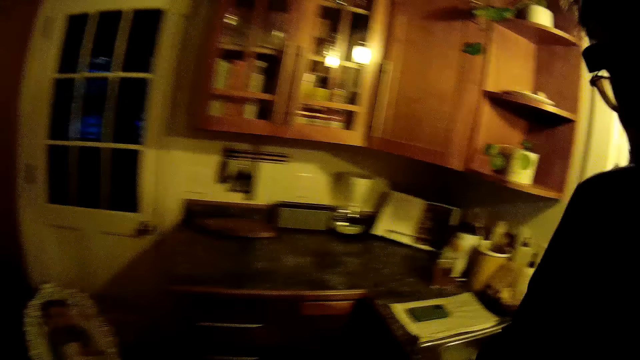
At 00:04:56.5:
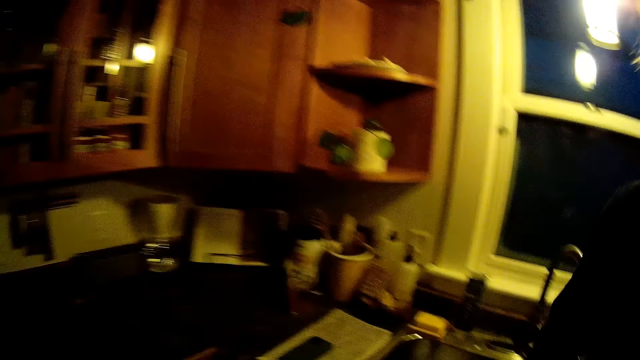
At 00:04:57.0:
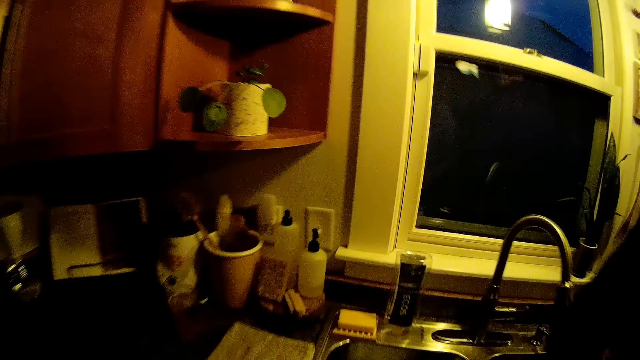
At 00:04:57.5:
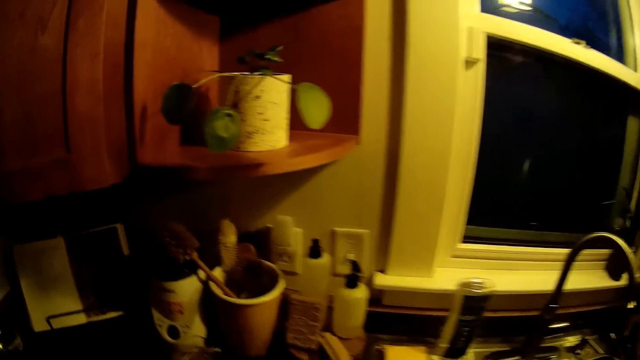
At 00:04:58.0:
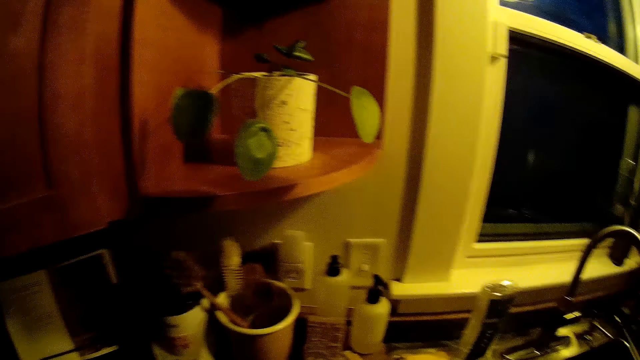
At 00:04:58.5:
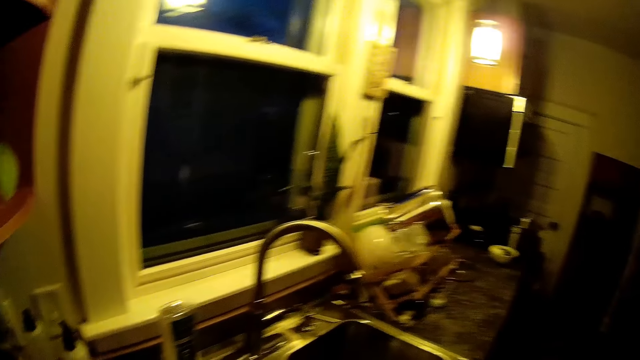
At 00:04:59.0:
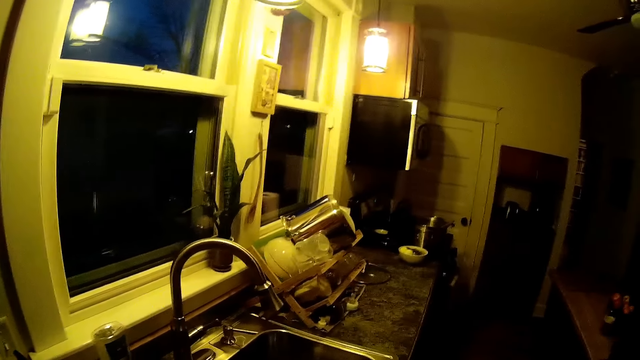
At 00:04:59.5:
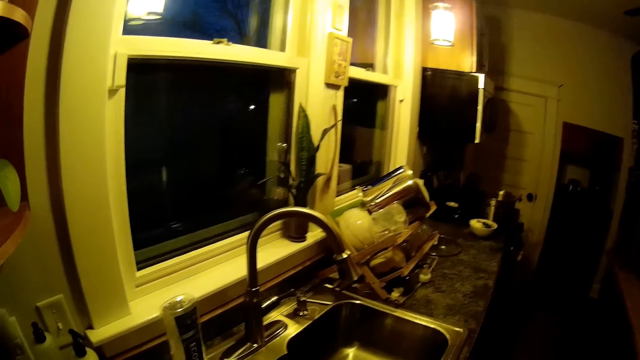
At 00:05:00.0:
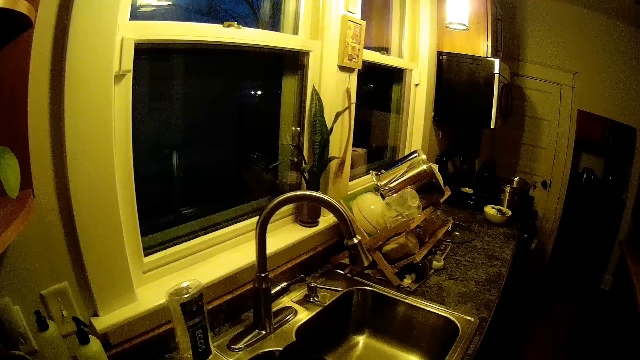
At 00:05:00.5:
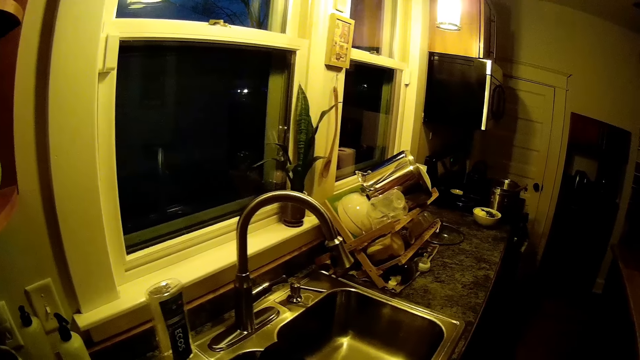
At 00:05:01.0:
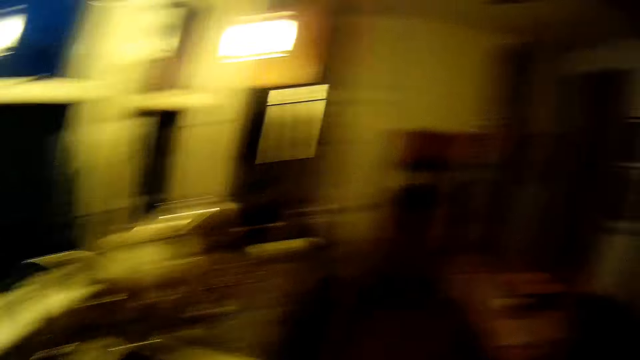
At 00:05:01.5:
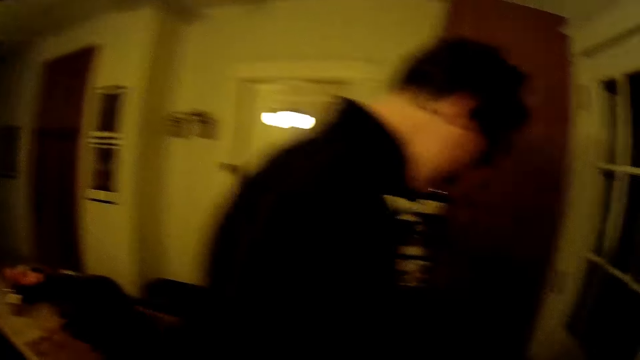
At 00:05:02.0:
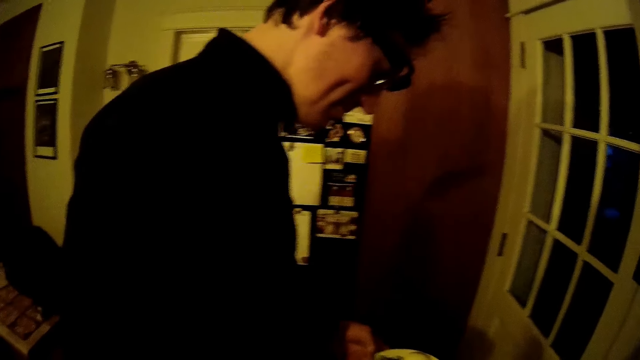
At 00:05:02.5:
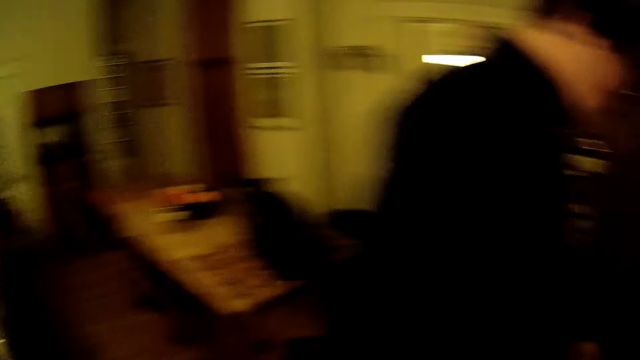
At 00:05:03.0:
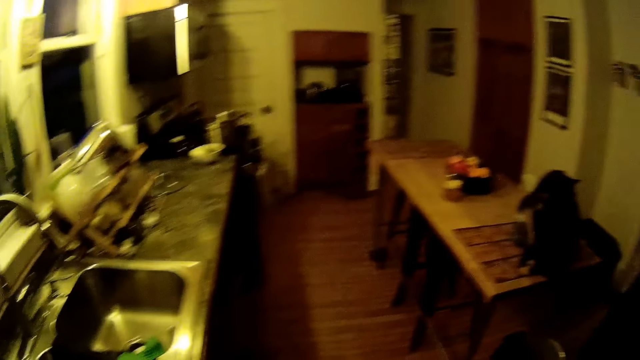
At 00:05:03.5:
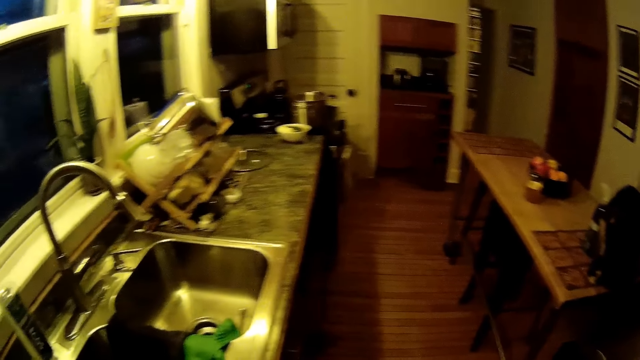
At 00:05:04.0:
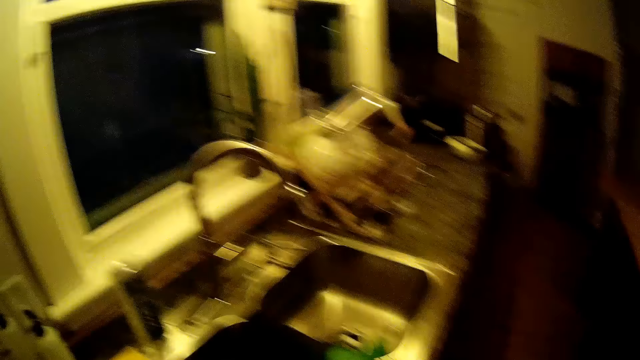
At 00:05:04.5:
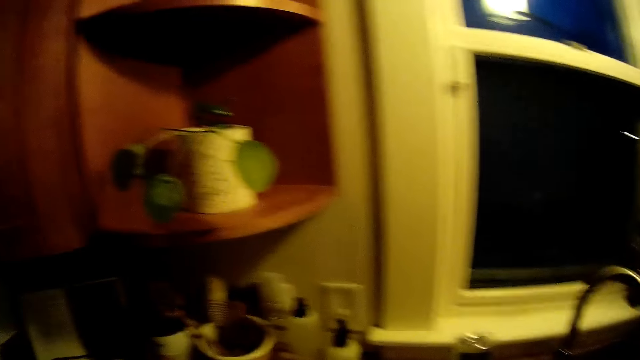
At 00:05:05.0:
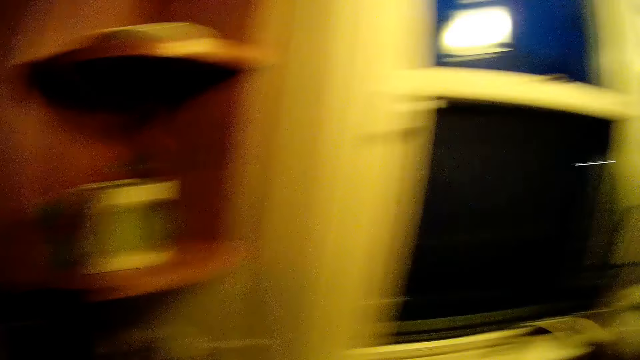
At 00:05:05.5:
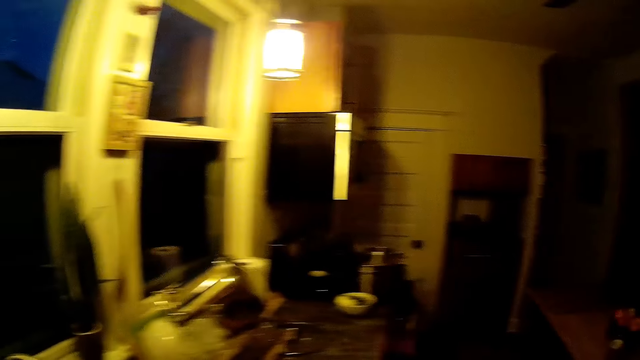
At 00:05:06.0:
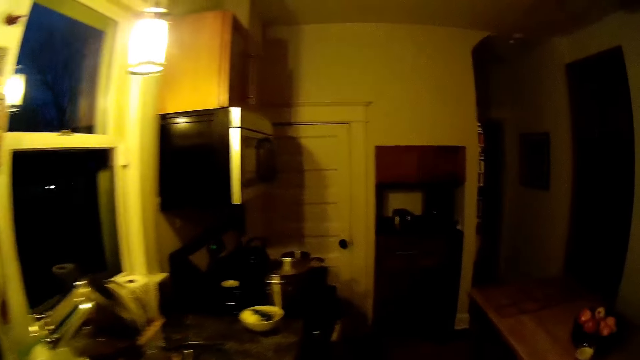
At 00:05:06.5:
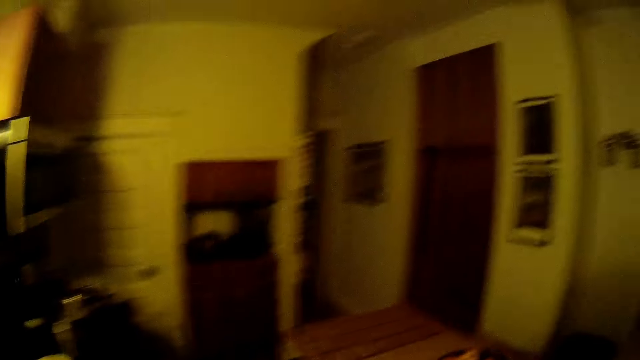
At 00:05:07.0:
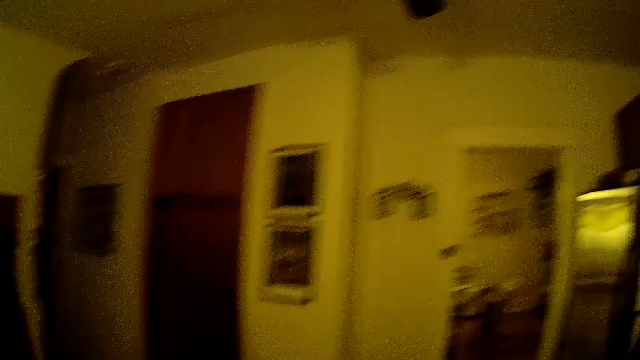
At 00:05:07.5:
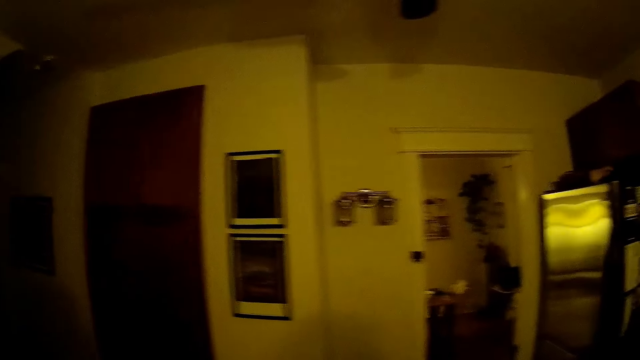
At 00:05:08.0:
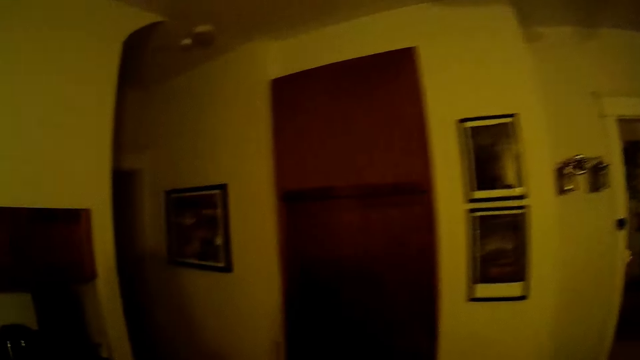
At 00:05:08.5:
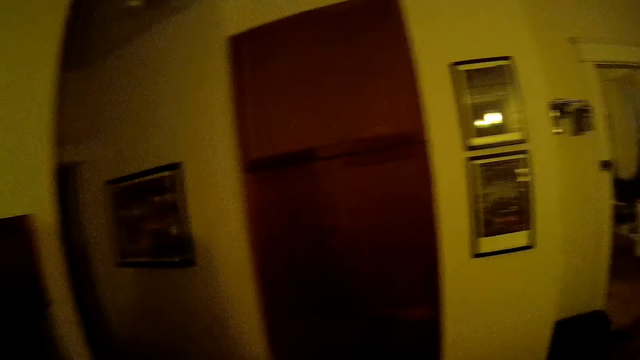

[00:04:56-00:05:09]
The camera wearer walks behind a man. They look around the kitchen. They look at the man. They look around the kitchen. They walk to the dining room.

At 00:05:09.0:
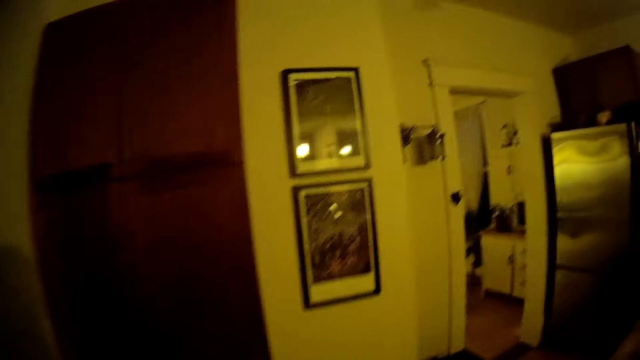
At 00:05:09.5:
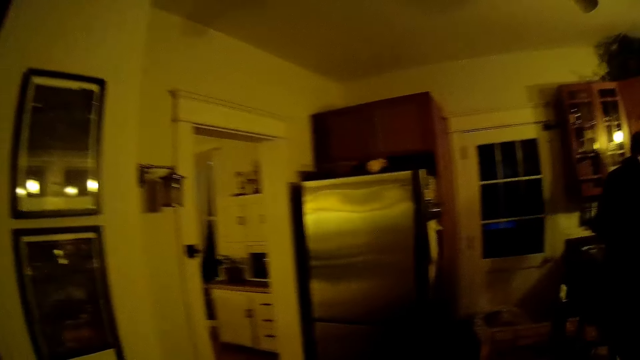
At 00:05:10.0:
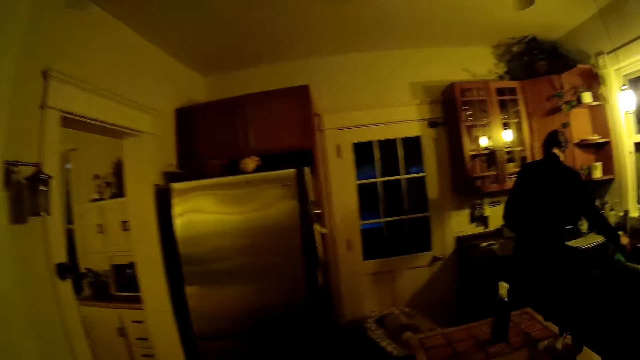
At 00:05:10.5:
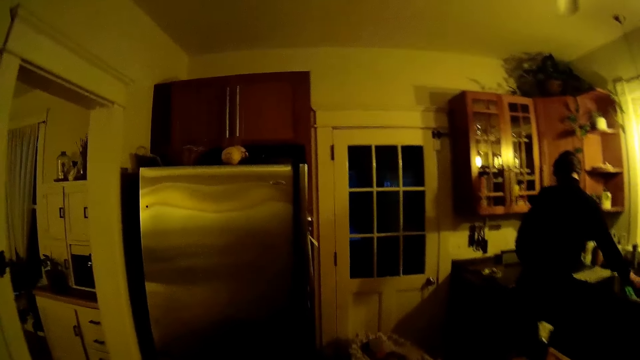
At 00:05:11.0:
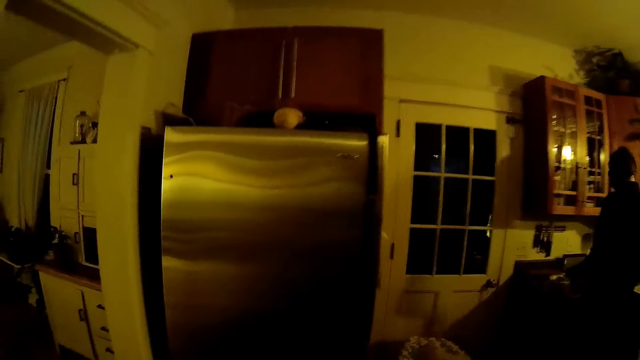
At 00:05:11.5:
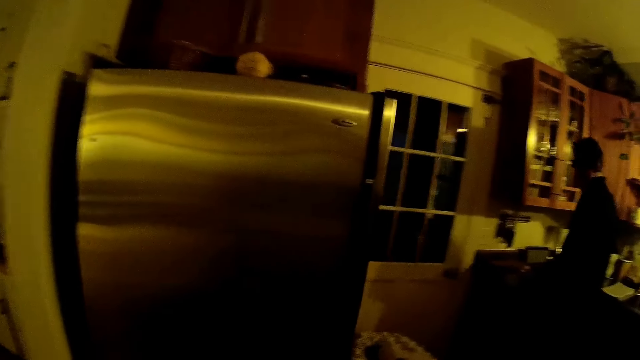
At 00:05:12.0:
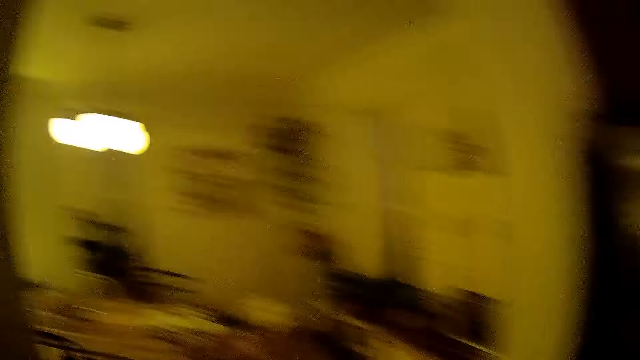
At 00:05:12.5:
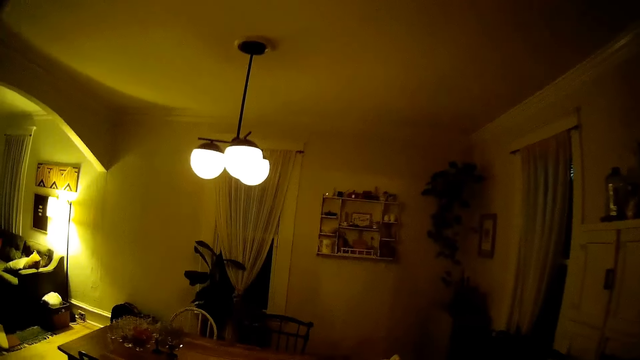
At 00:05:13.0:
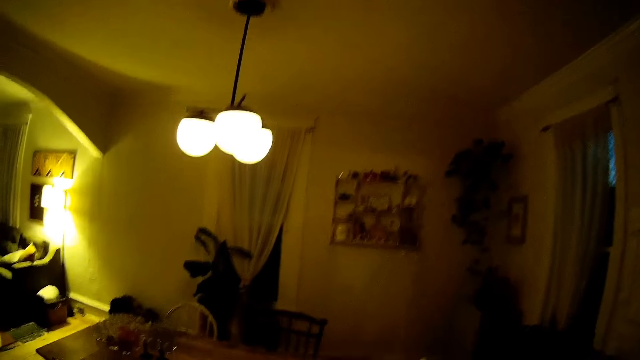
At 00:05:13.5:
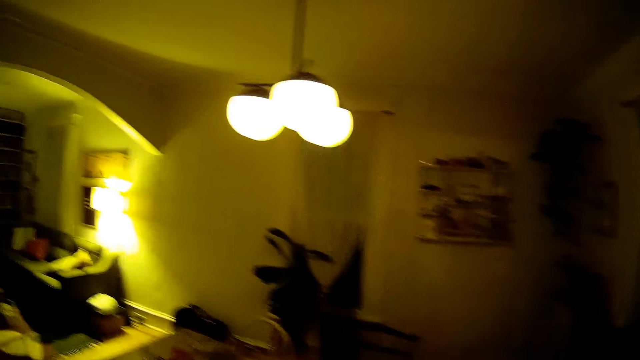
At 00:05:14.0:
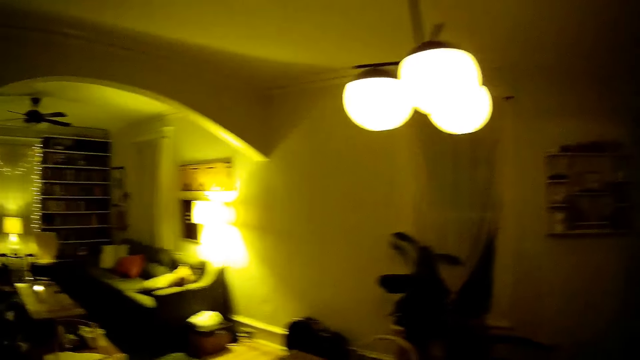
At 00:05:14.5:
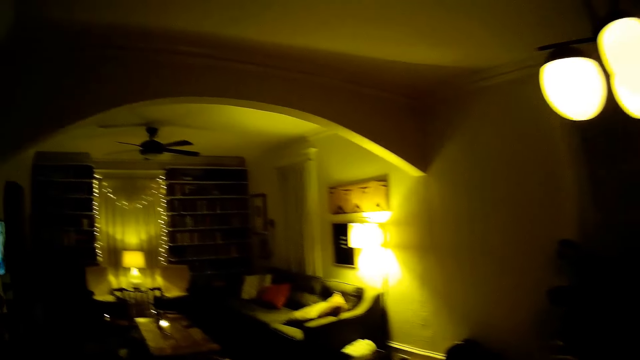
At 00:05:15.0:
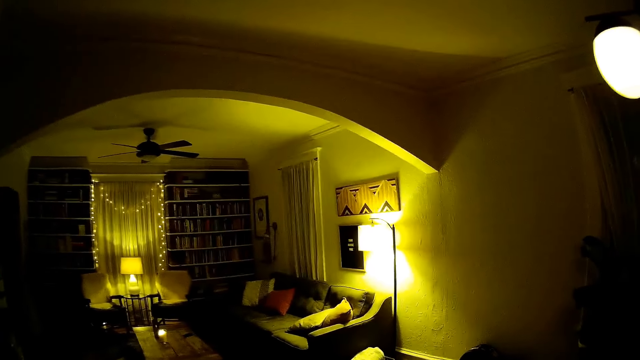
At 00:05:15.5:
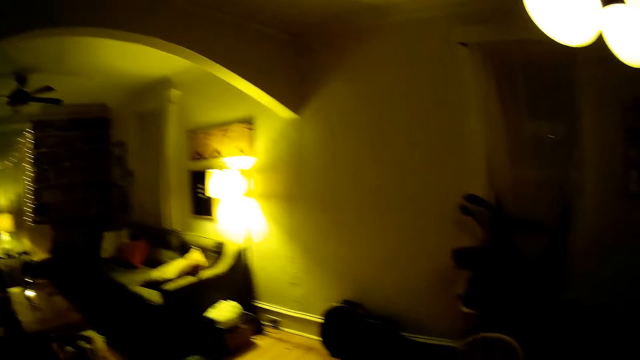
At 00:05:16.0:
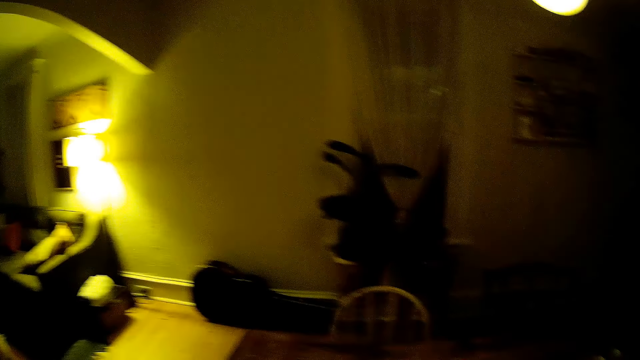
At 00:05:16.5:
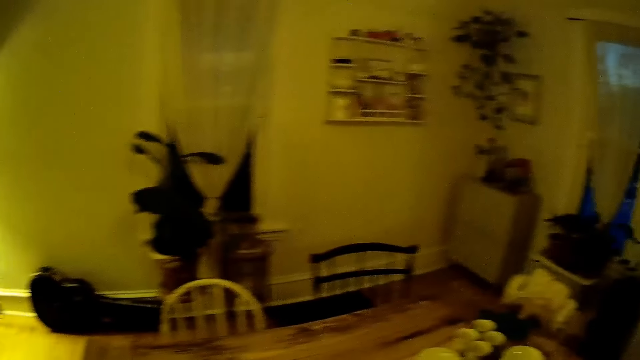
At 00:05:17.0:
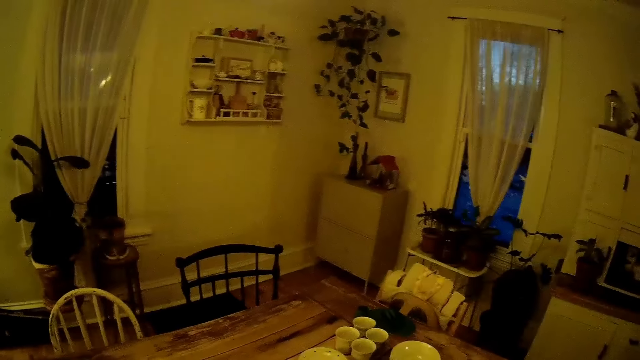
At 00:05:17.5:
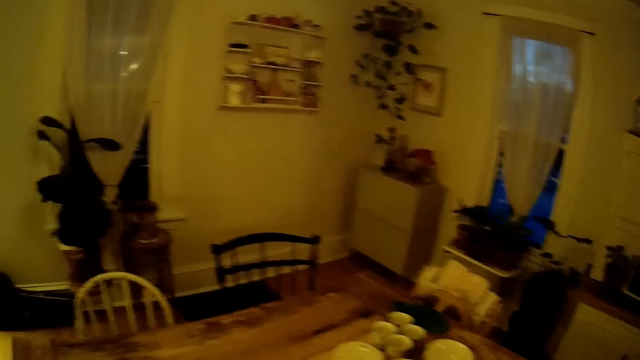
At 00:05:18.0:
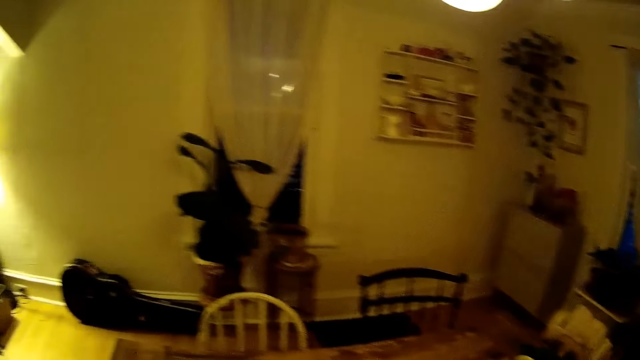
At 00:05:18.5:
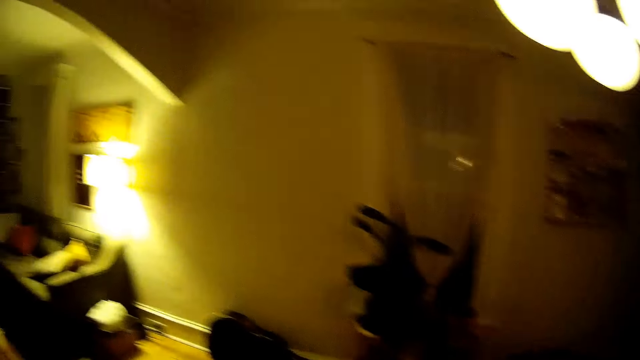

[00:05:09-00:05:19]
The man drops a bowl in the sink with his right hand. The man moves a hand. The camera wearer walks around a room. They interact with the man.
